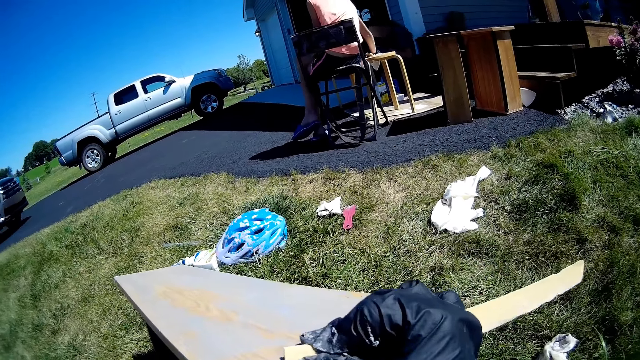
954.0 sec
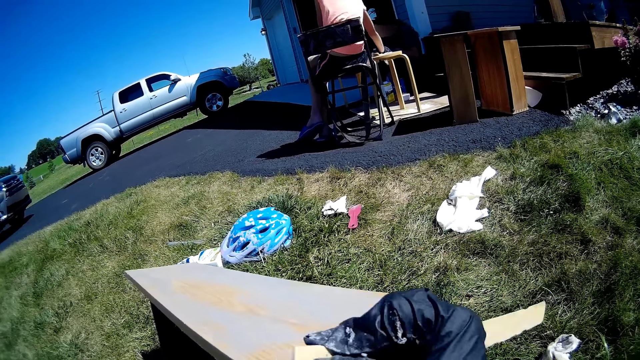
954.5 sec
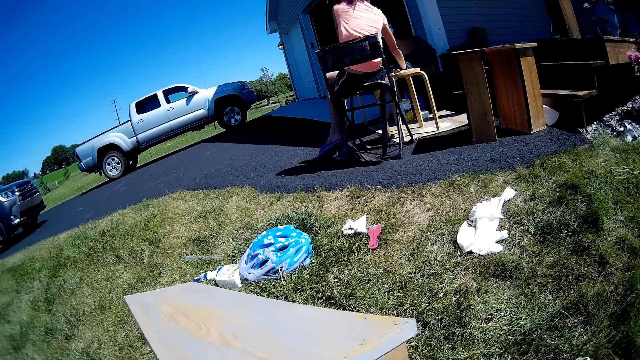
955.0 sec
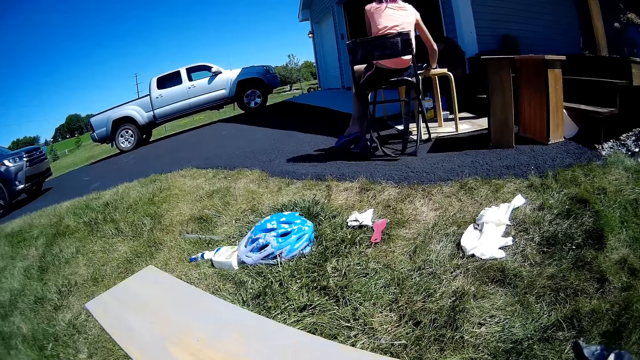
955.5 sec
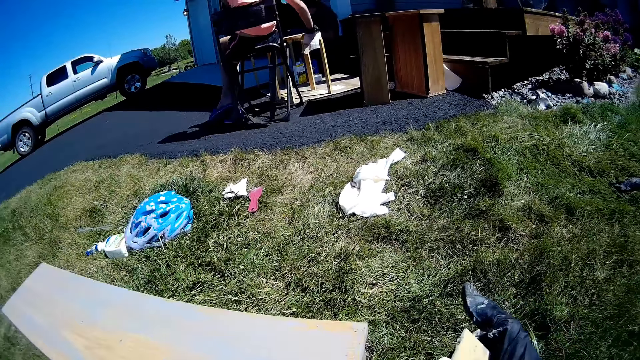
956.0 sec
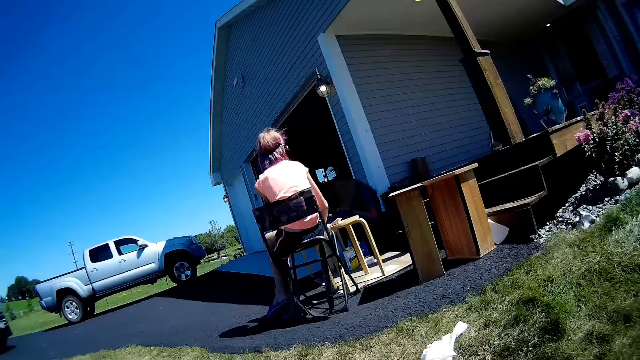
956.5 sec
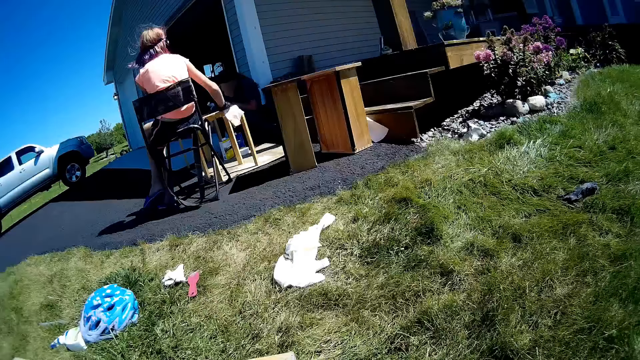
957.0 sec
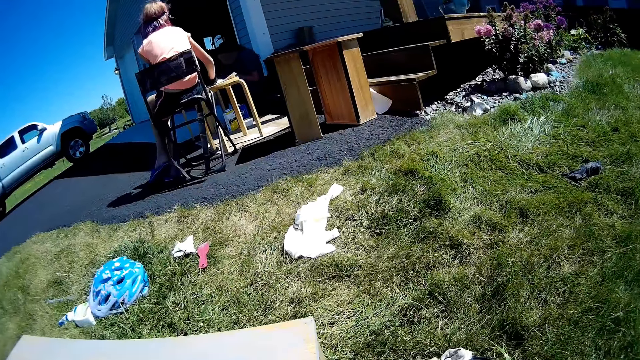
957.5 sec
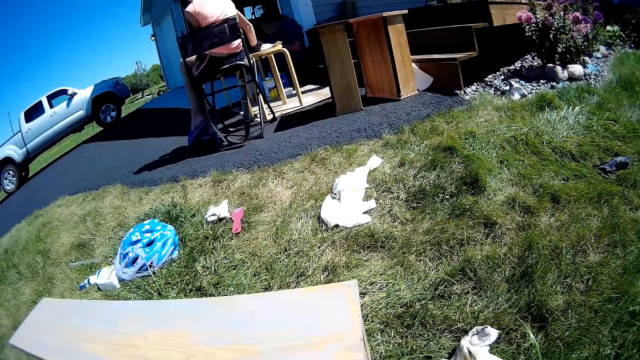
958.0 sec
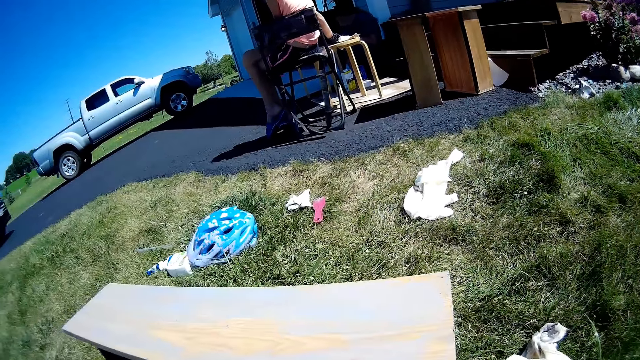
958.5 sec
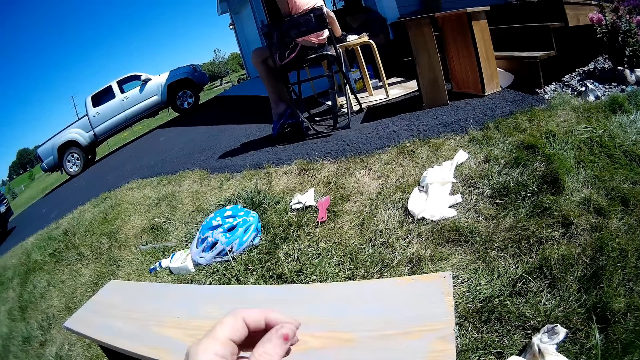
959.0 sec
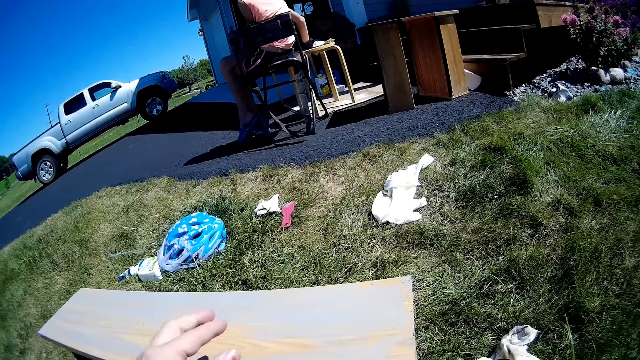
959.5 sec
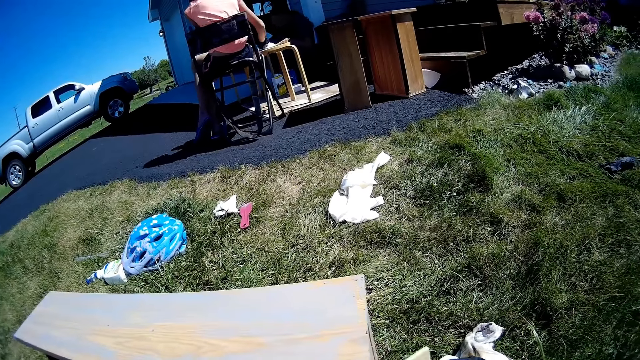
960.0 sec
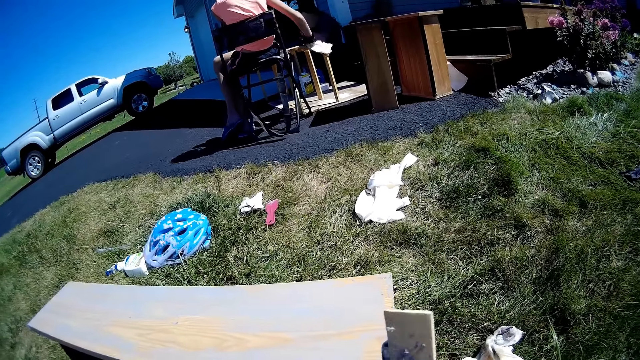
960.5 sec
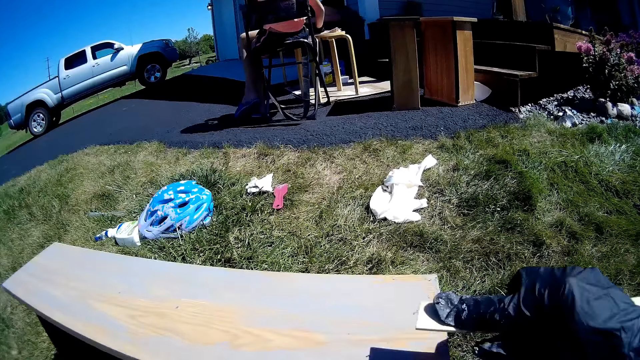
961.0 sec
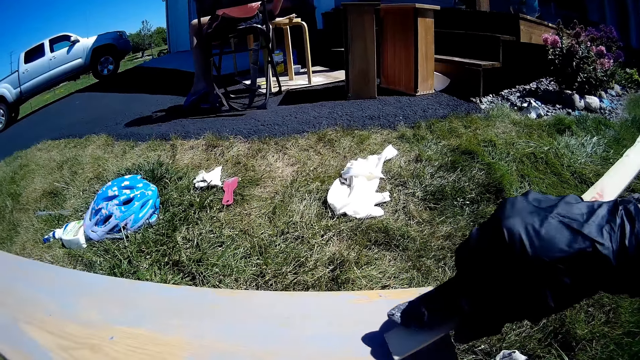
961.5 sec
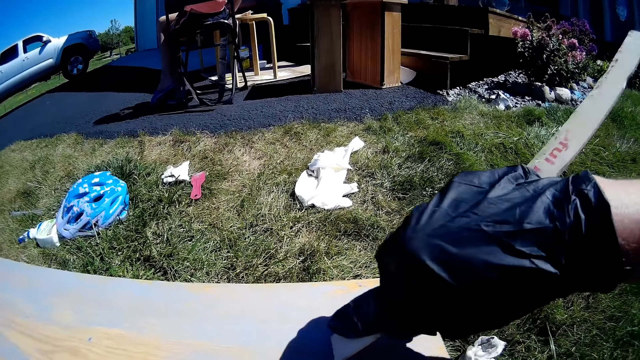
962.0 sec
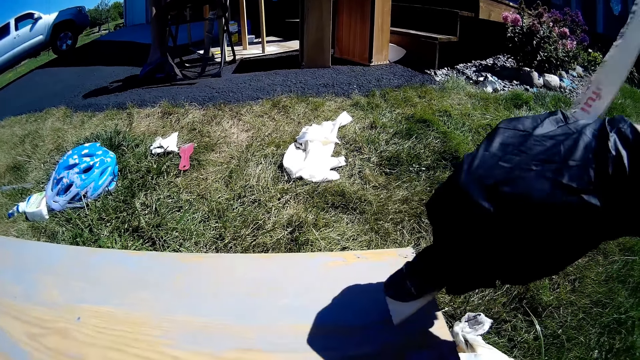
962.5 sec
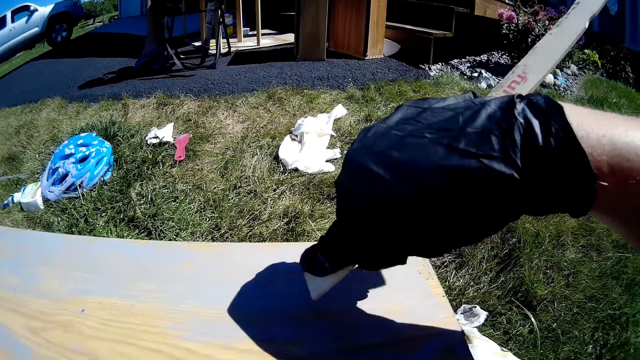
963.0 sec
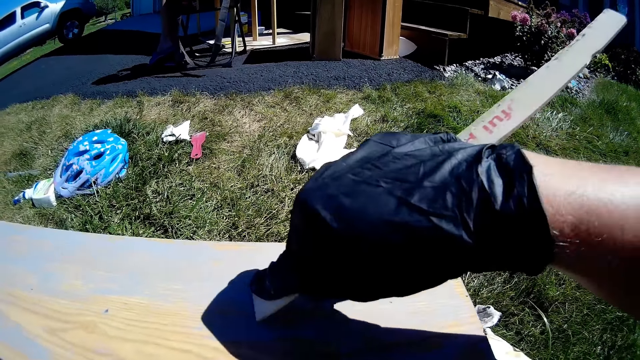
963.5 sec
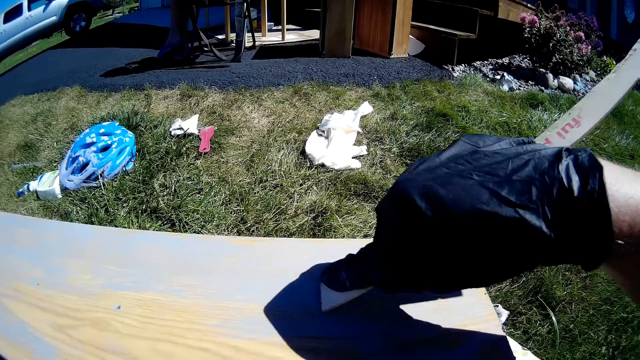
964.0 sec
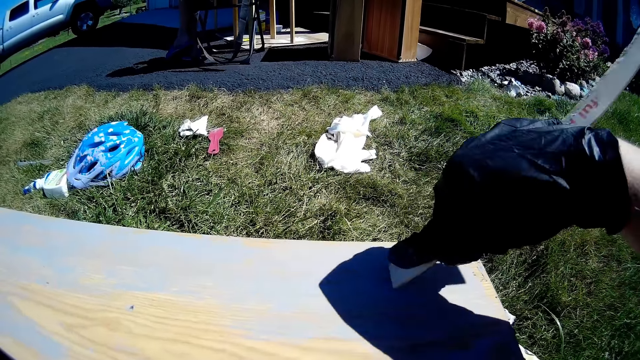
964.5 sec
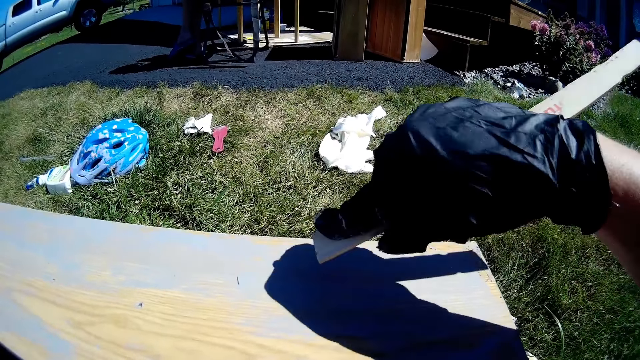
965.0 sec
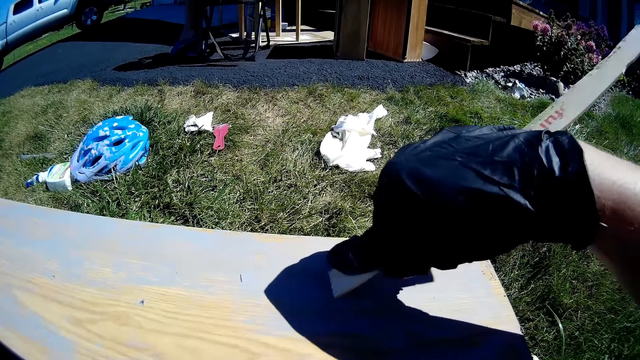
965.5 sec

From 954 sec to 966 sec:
The camera wearer wipes the piece of wood on the fabric. They look around. They scrub off paint from the drawer with the piece of wood.

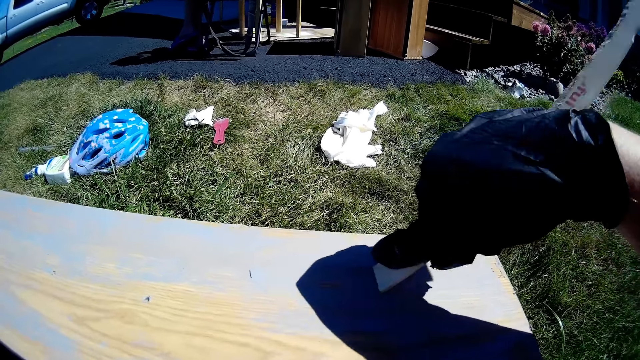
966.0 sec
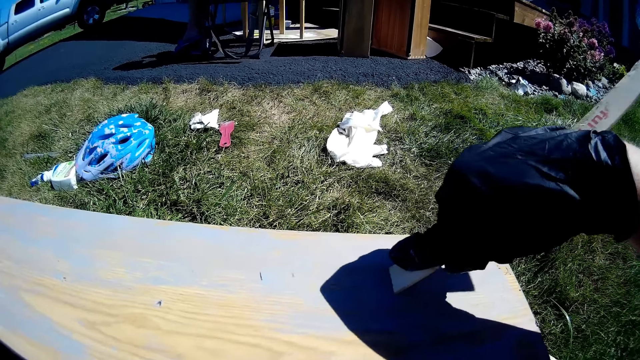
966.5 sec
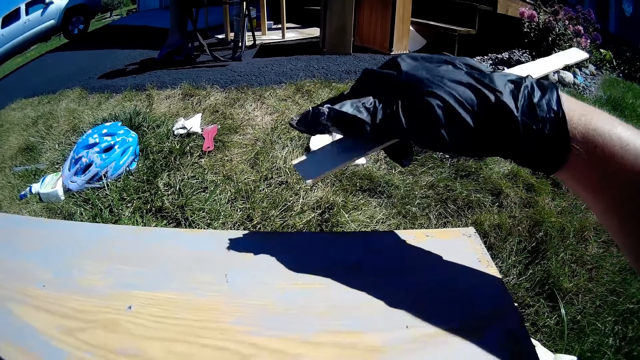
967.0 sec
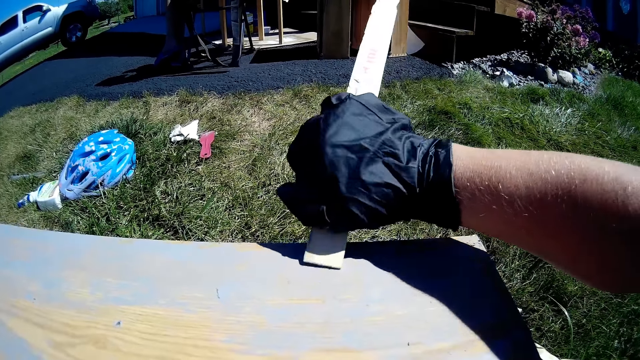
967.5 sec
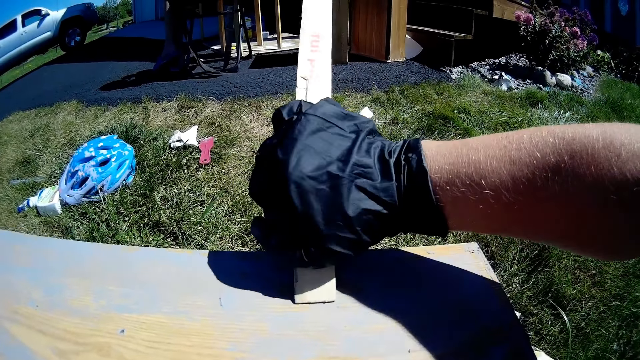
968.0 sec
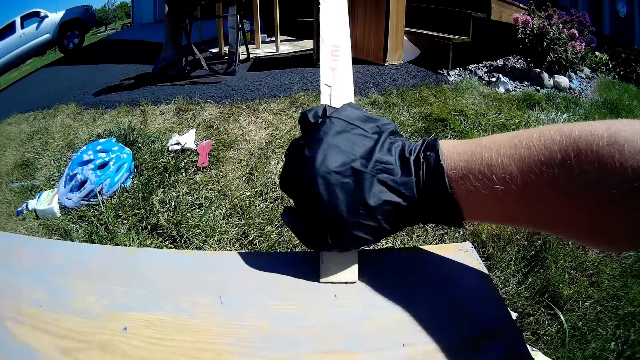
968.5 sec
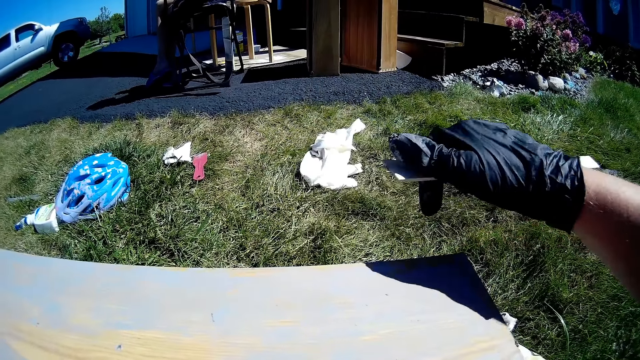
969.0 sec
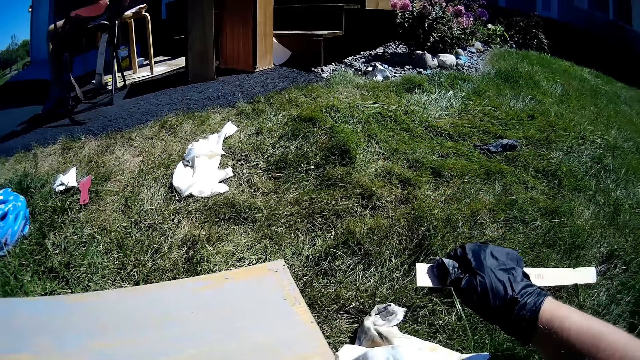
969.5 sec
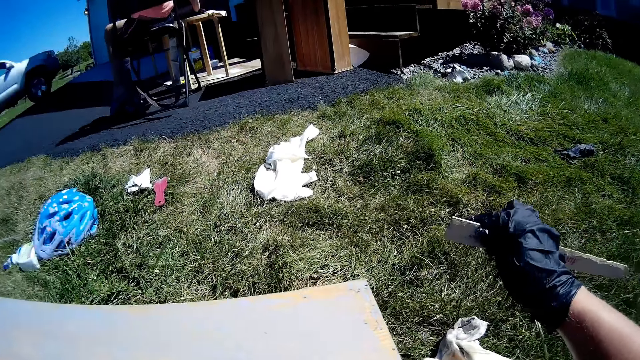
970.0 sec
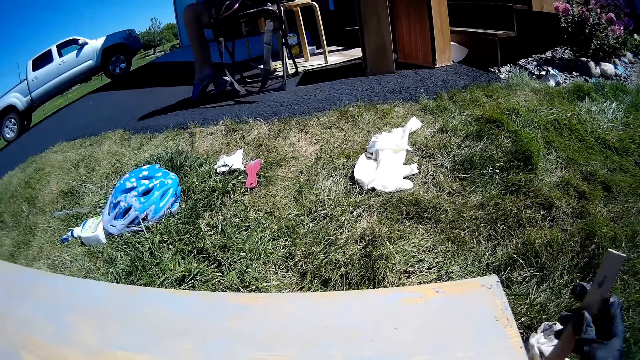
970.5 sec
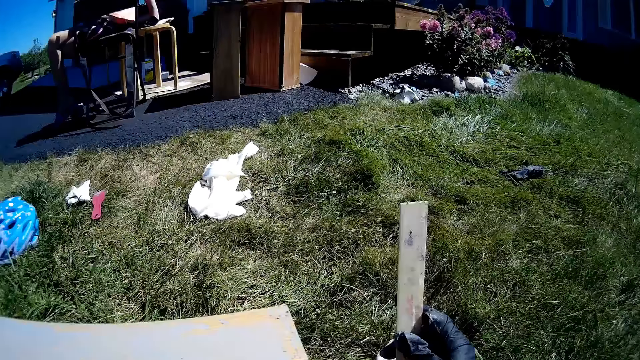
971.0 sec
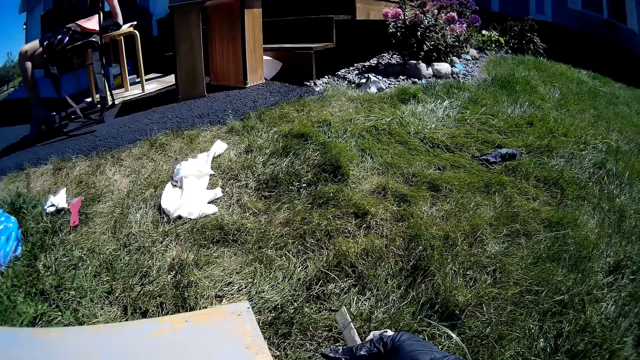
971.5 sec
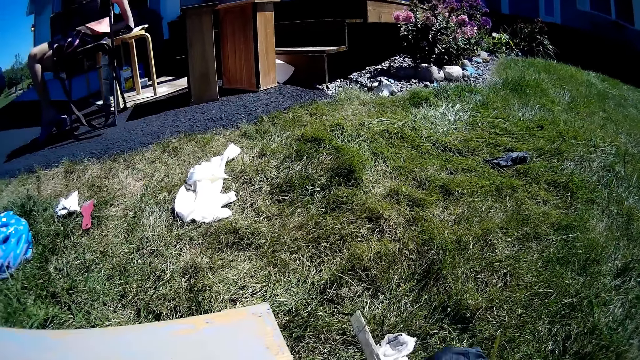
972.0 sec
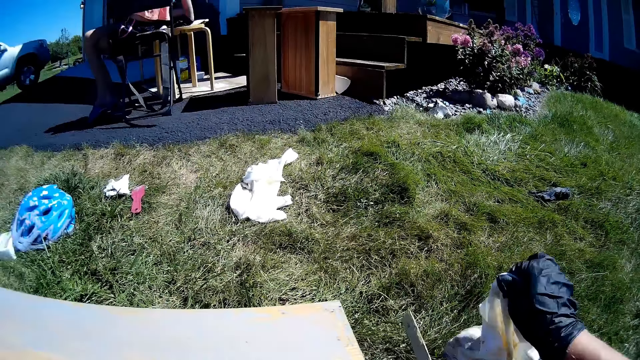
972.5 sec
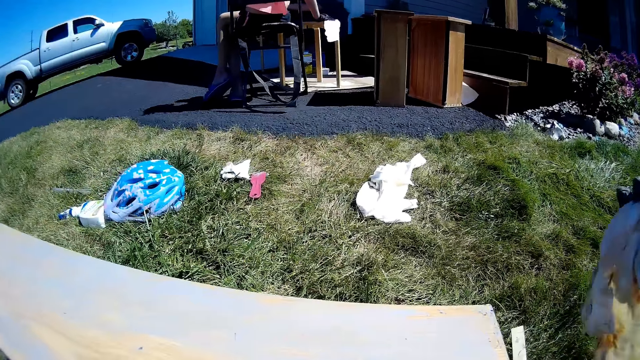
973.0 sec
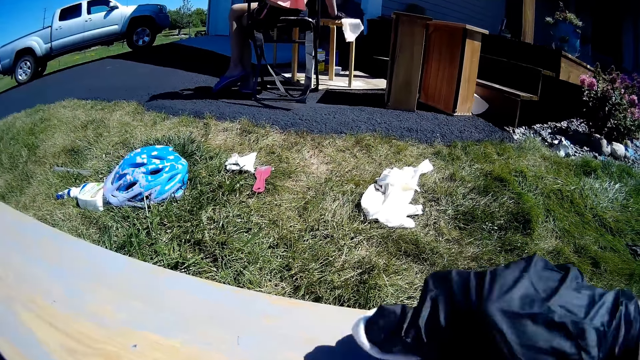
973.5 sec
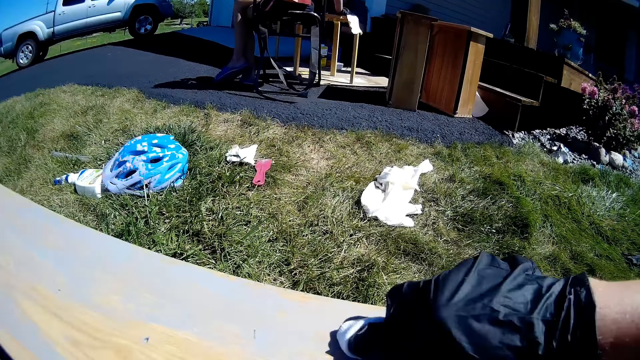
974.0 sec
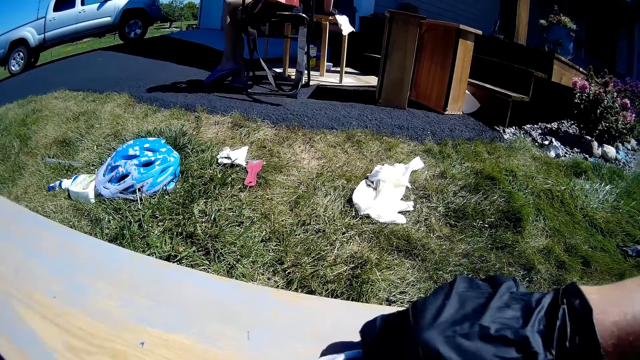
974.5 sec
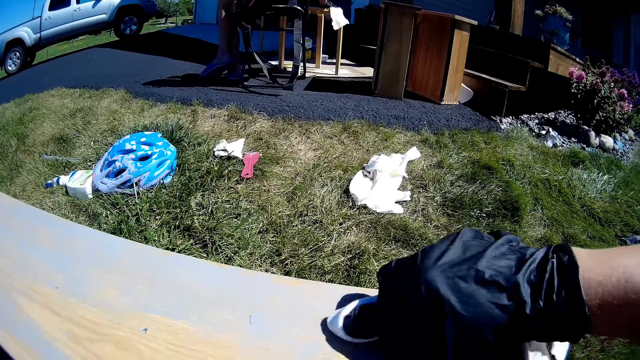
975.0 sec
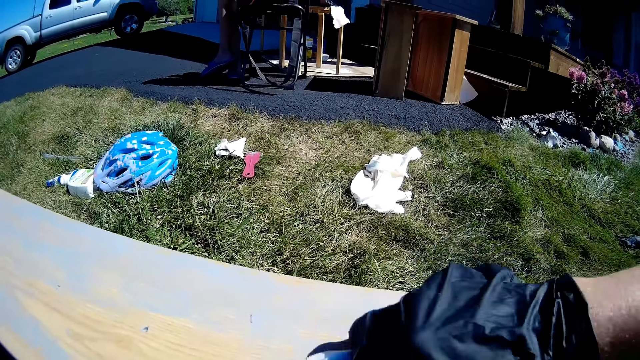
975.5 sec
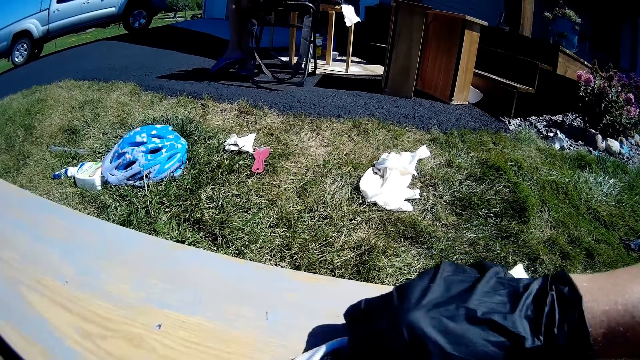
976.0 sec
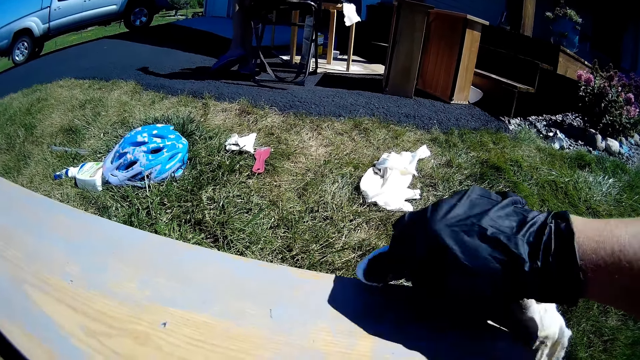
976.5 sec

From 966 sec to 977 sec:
The camera wearer puts the piece of wood on the ground. They pick up the piece of cloth. They wipe the wooden structure with the piece of cloth.
